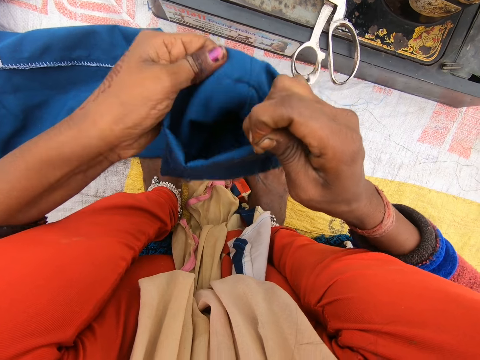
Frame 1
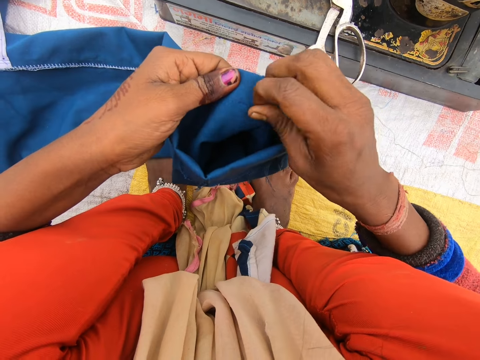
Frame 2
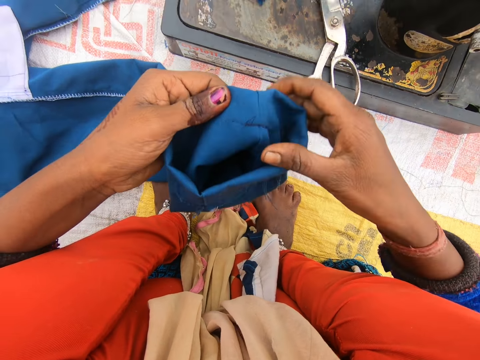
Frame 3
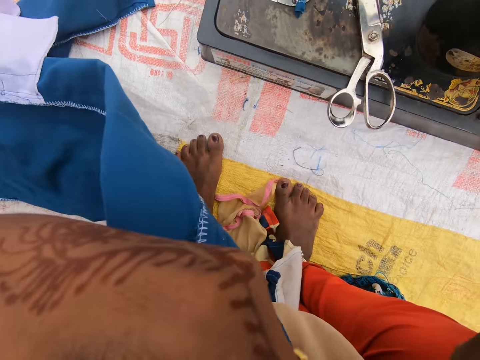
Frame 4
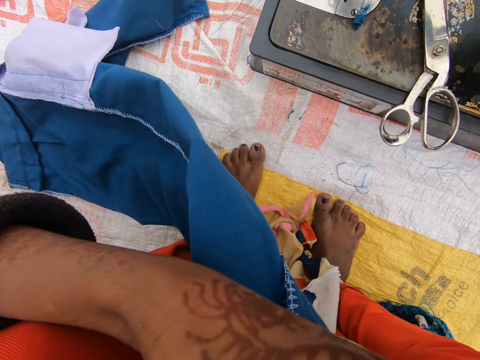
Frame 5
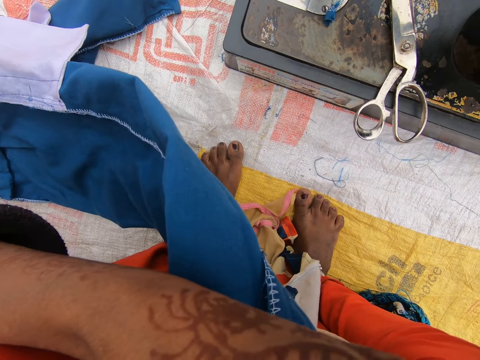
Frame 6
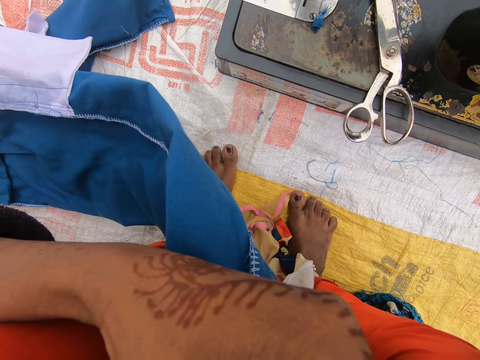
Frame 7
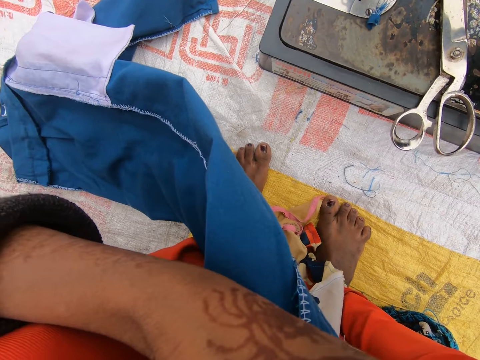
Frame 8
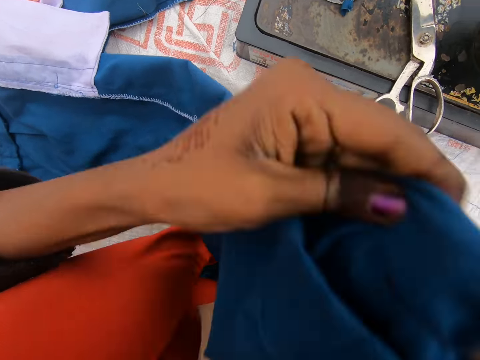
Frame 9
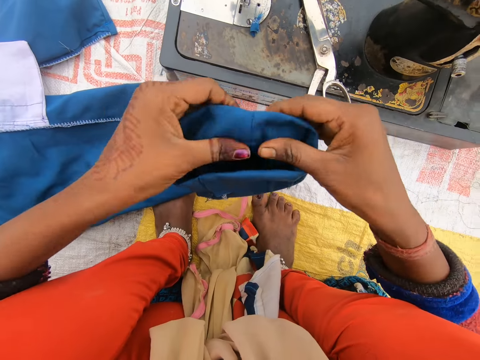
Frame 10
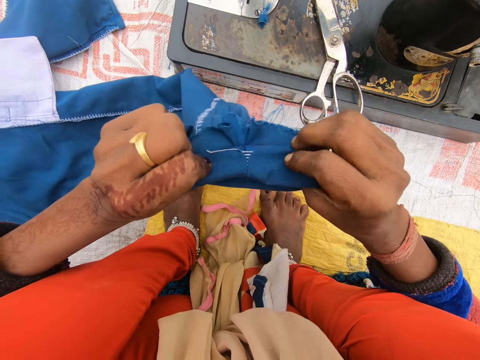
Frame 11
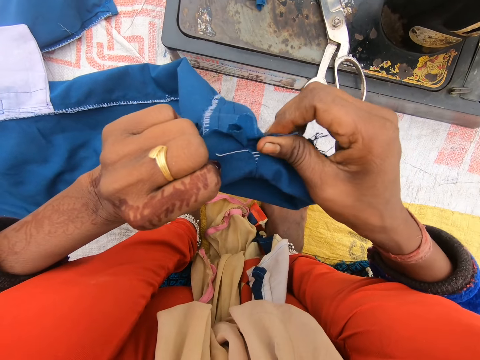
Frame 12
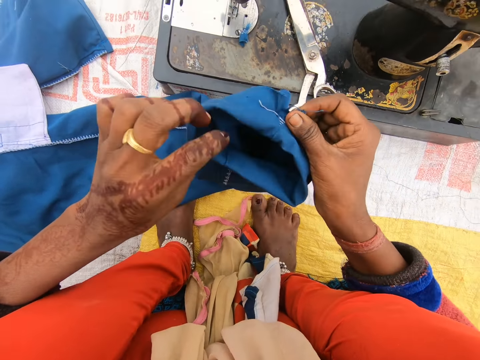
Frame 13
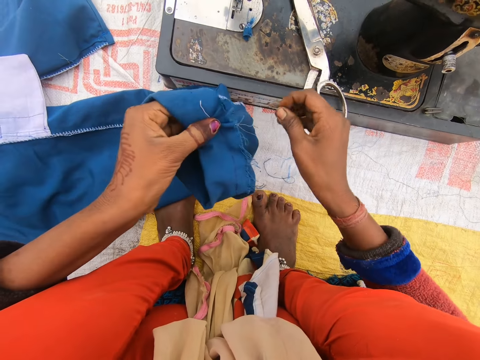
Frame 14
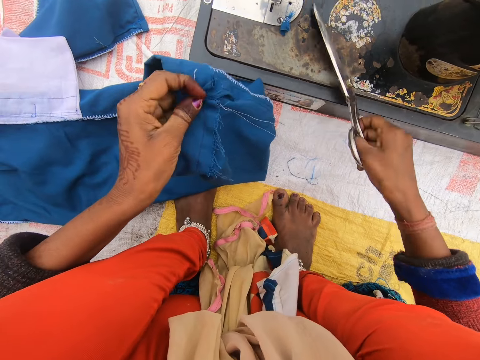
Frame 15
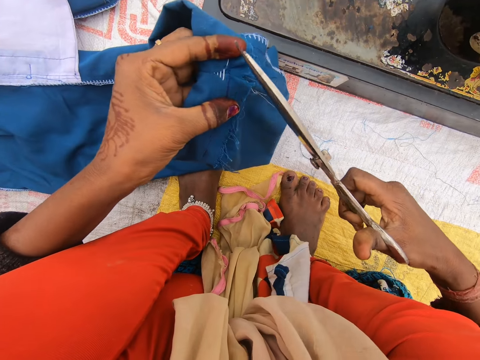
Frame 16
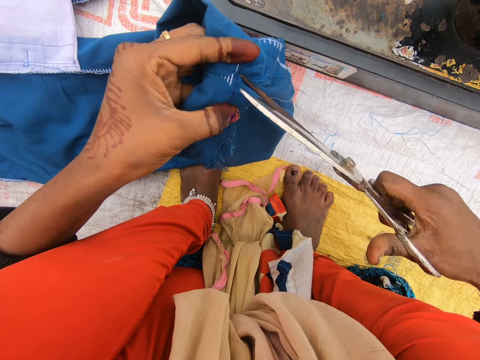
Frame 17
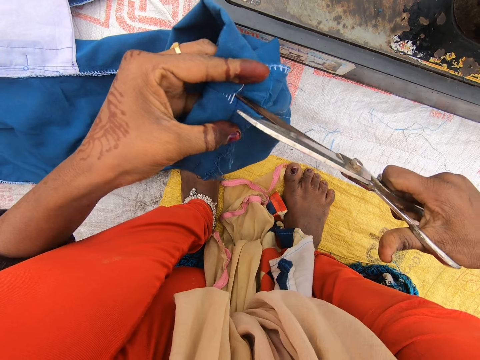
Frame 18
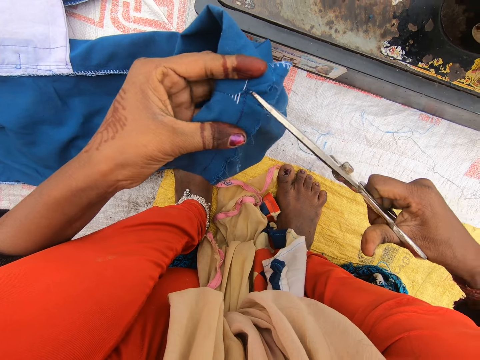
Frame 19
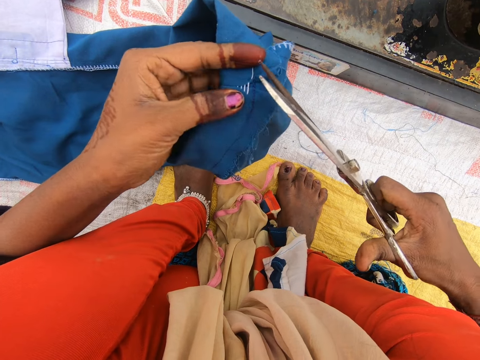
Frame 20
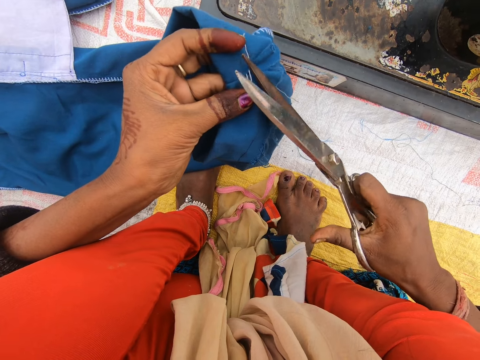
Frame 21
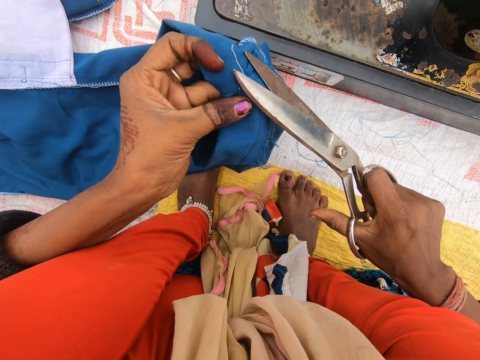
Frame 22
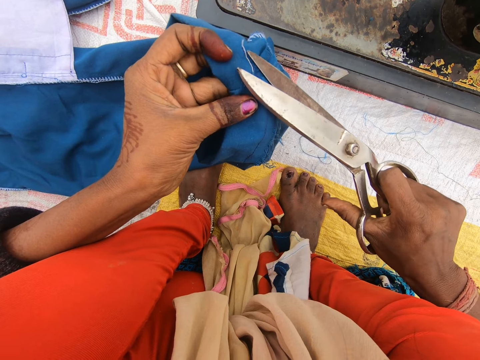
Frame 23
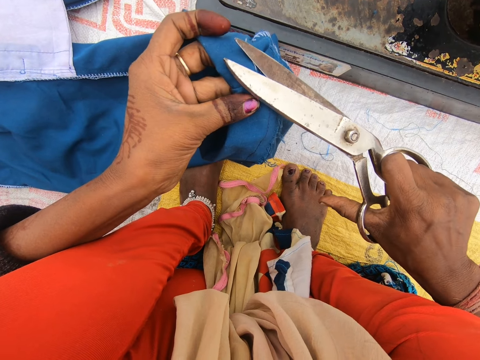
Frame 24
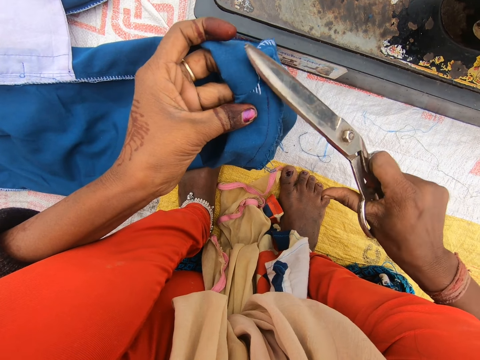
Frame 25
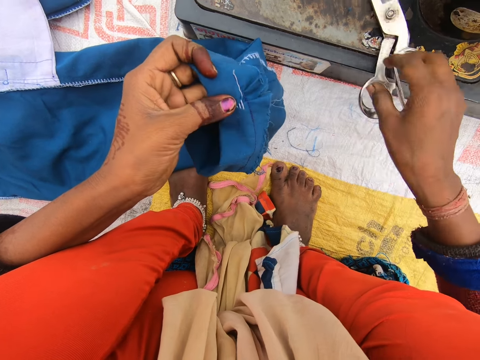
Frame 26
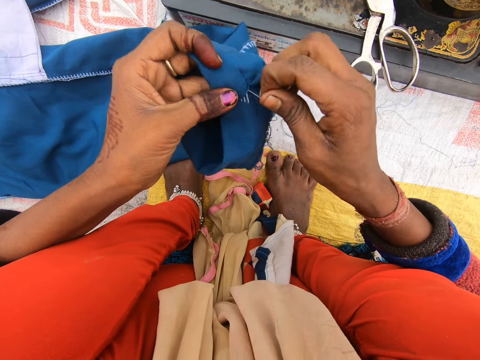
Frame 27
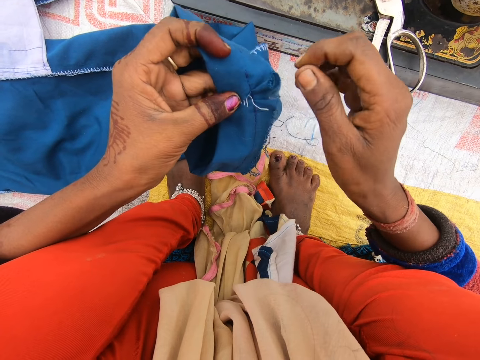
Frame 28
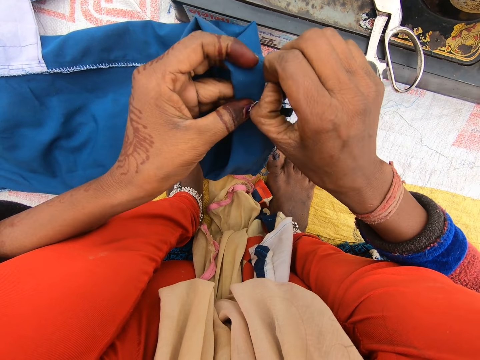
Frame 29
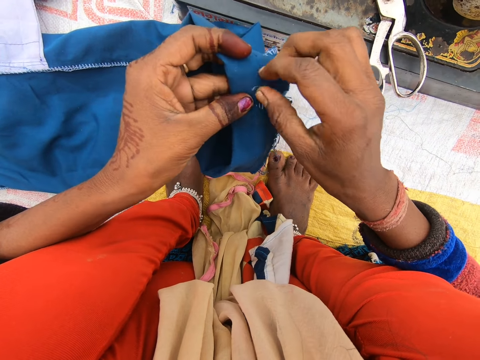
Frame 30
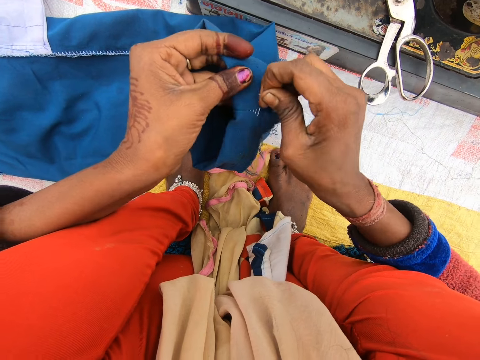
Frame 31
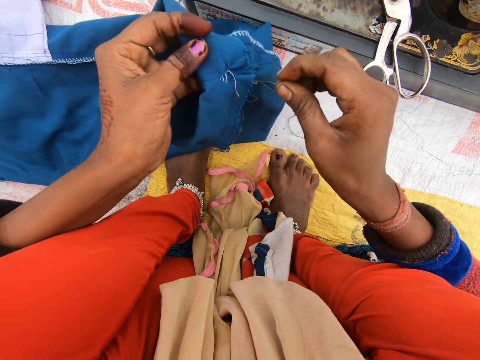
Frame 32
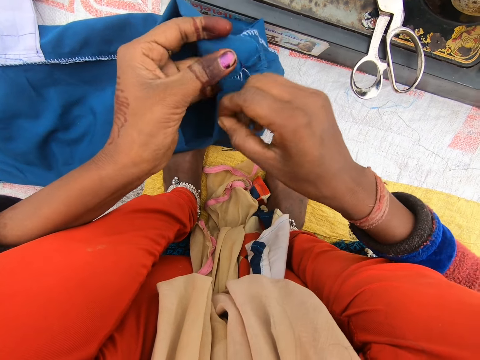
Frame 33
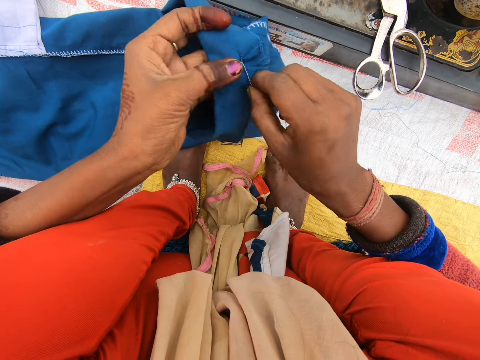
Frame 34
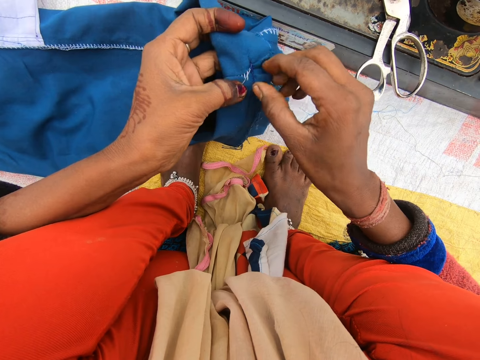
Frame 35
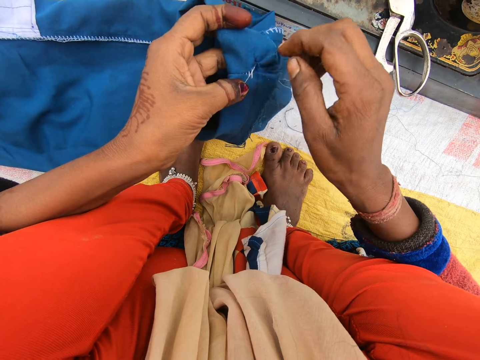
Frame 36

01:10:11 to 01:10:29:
The camera wearer bites the cloth. They pick up the pair of scissors on the machine. They cut a thread on the tip of the pair of trousers with the pair of scissors. They place the pair of scissors on the machine. They loosen the sewing on the tip of one of the legs of the pair of trousers. They pull the threads.

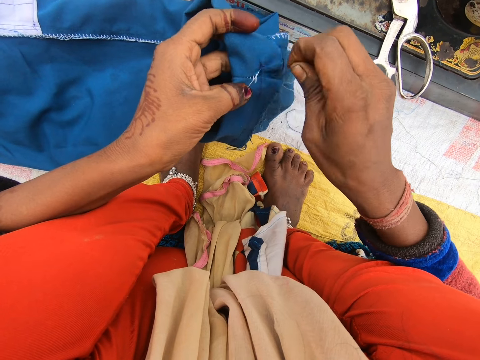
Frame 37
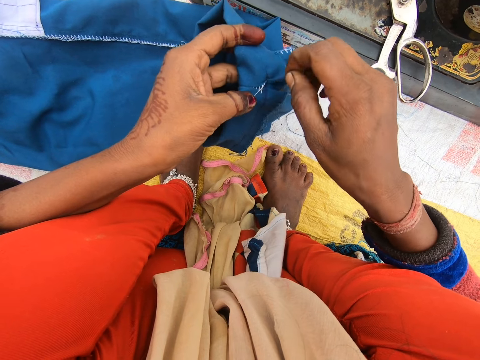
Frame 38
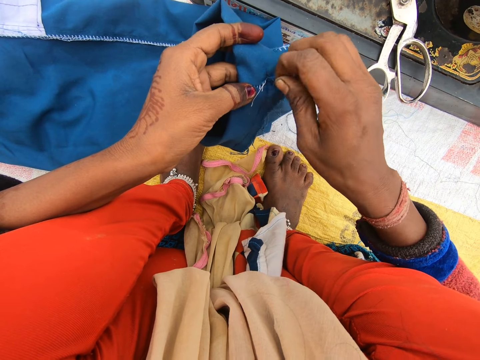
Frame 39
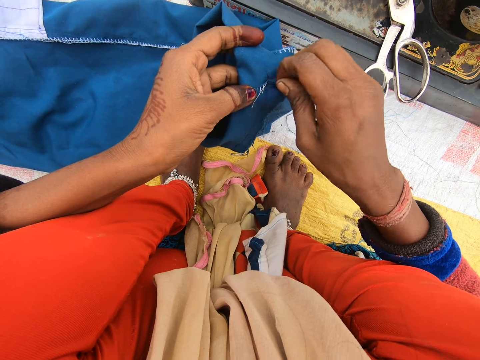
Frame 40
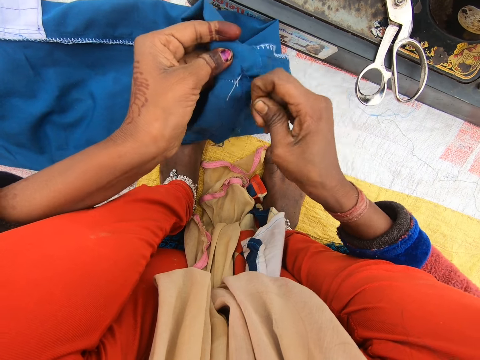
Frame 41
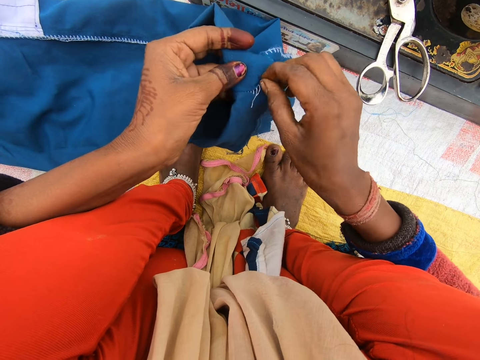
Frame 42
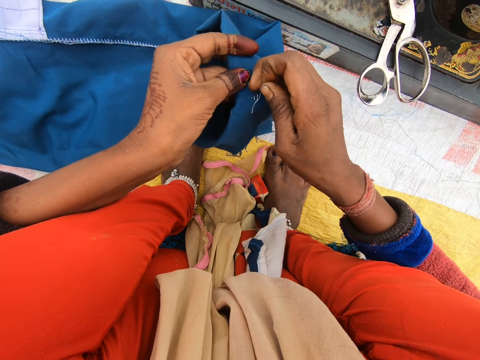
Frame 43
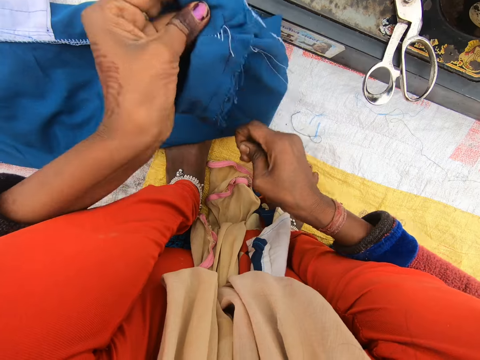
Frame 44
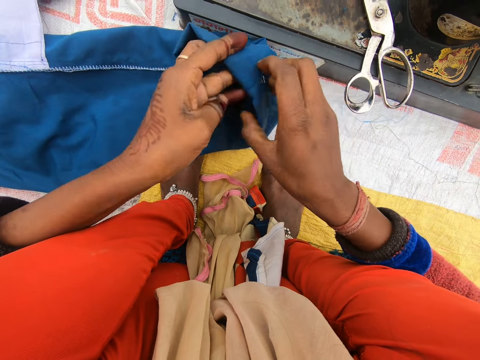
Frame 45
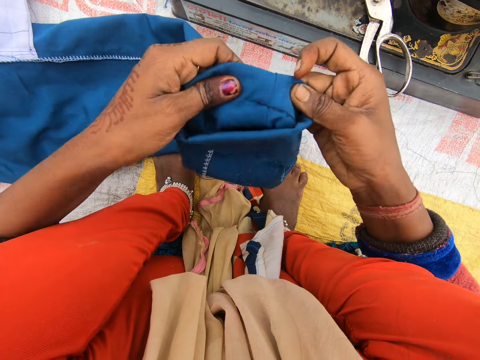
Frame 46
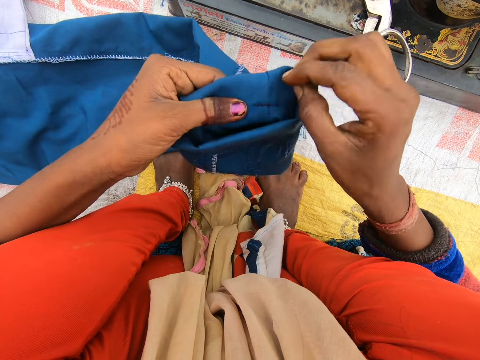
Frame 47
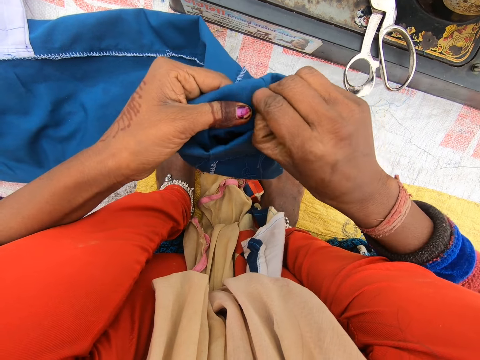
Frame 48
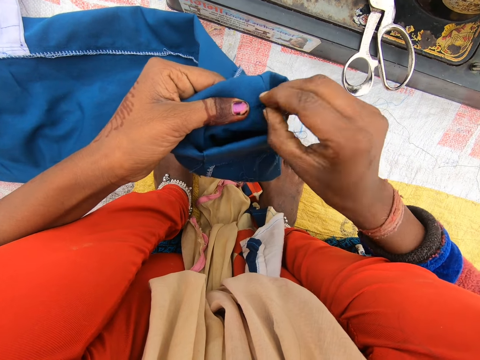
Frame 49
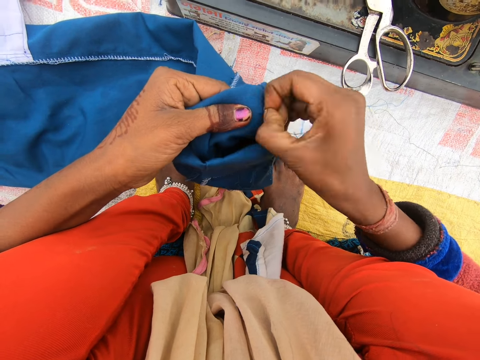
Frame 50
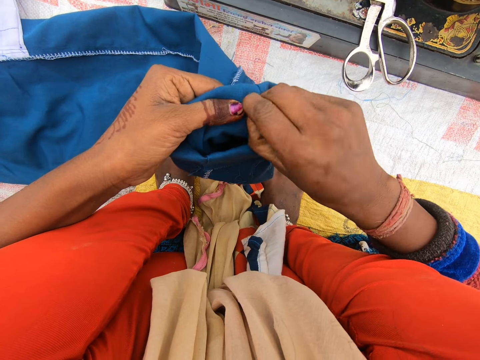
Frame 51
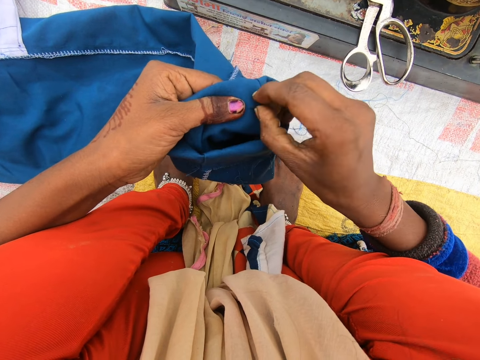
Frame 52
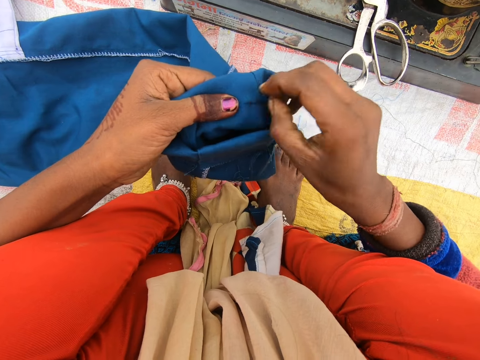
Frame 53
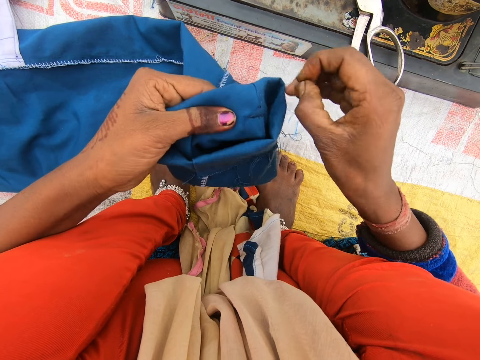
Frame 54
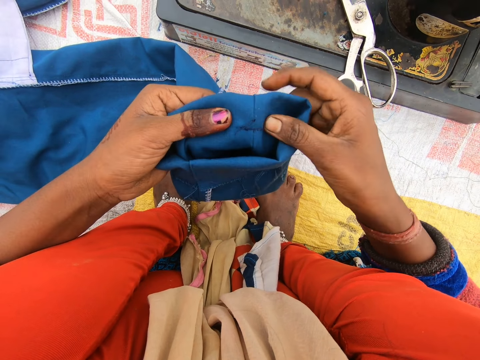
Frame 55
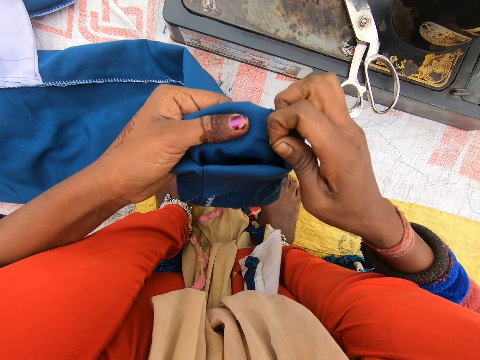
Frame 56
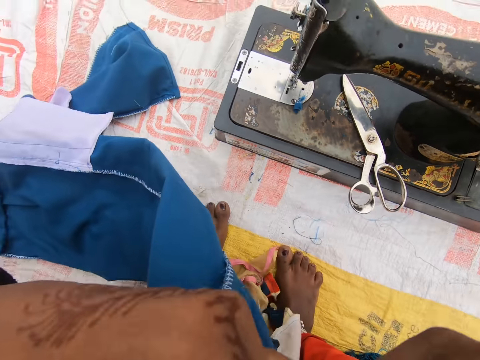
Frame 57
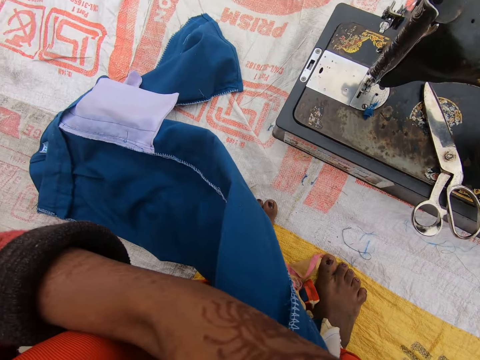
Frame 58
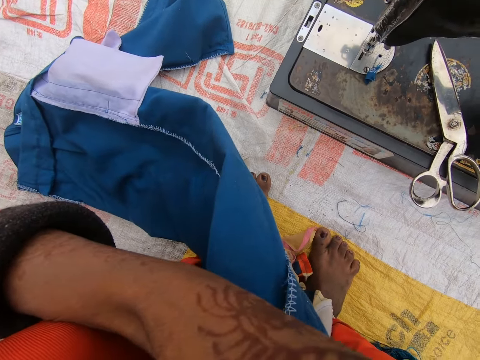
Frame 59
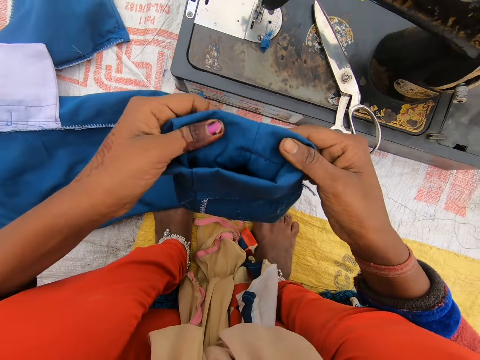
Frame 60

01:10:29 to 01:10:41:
The camera wearer bites the cloth.
